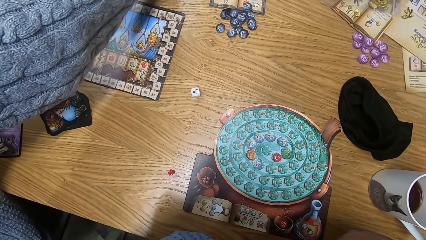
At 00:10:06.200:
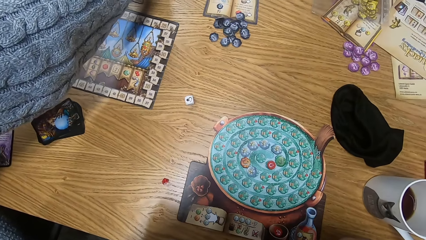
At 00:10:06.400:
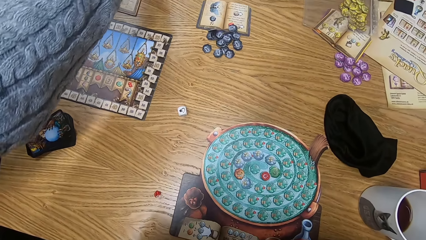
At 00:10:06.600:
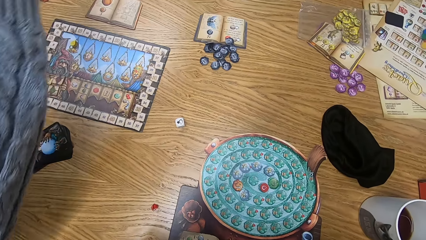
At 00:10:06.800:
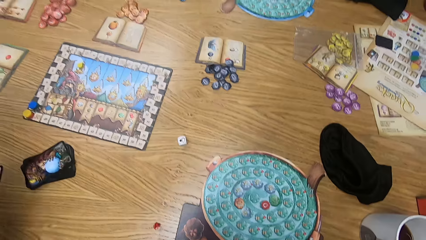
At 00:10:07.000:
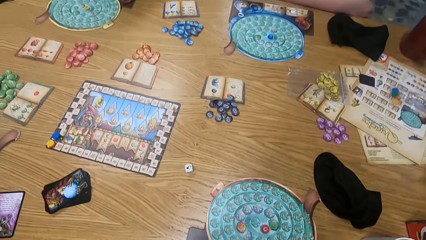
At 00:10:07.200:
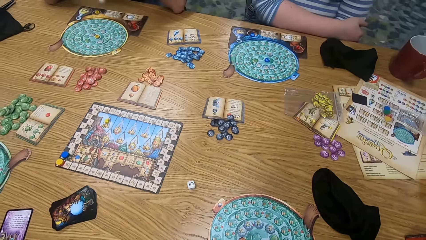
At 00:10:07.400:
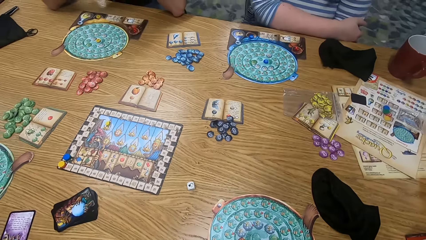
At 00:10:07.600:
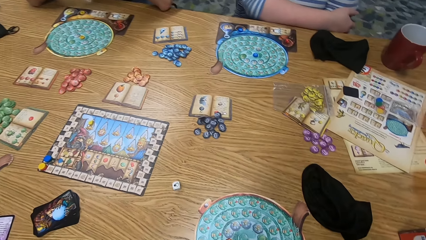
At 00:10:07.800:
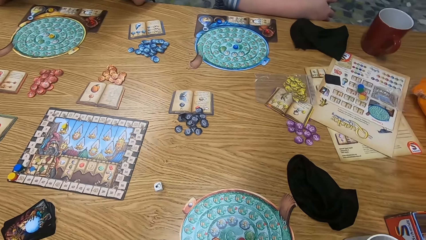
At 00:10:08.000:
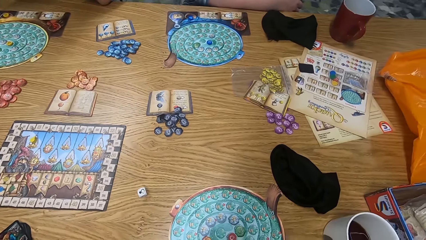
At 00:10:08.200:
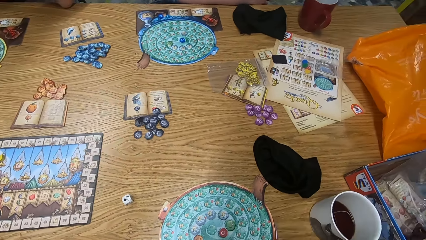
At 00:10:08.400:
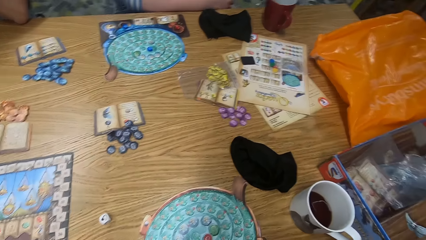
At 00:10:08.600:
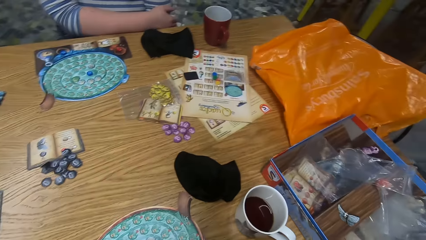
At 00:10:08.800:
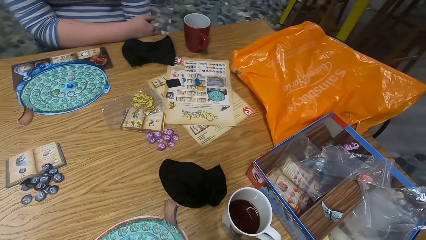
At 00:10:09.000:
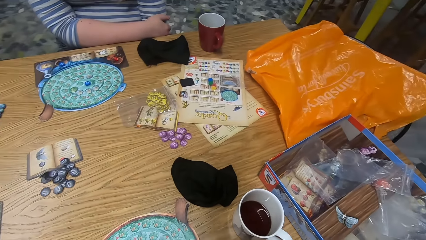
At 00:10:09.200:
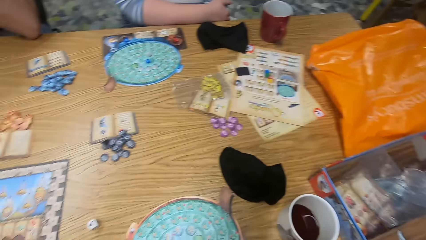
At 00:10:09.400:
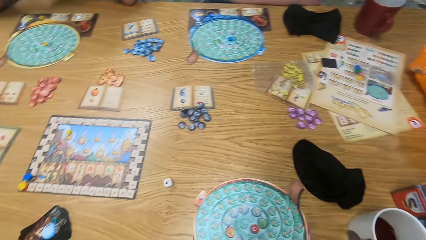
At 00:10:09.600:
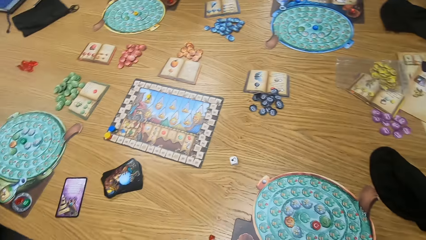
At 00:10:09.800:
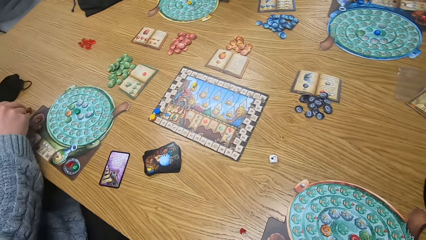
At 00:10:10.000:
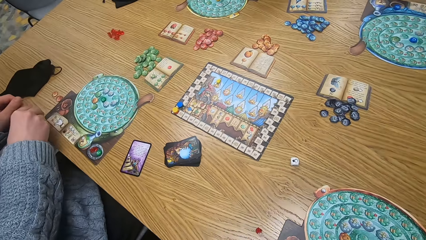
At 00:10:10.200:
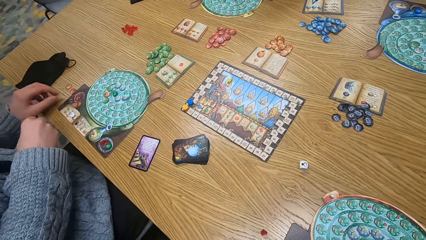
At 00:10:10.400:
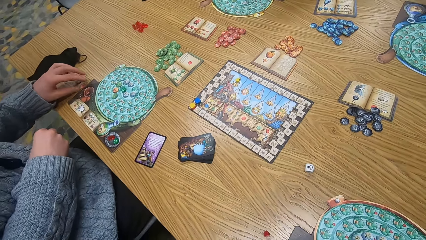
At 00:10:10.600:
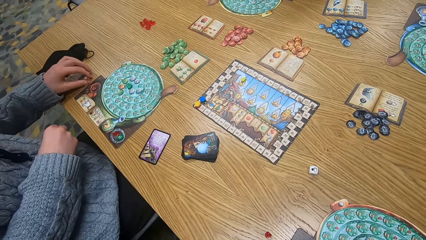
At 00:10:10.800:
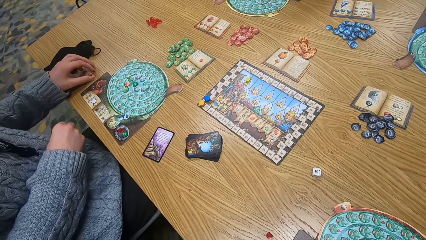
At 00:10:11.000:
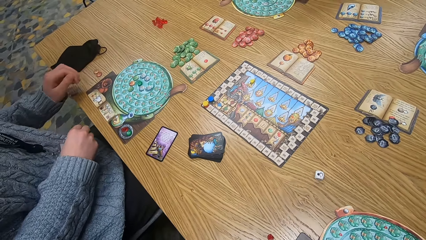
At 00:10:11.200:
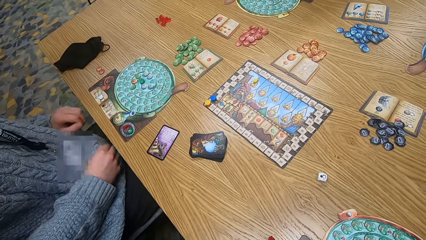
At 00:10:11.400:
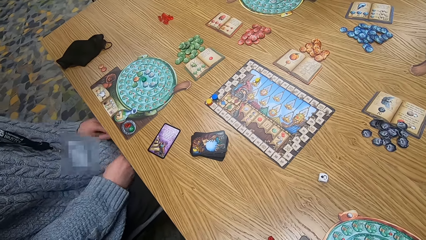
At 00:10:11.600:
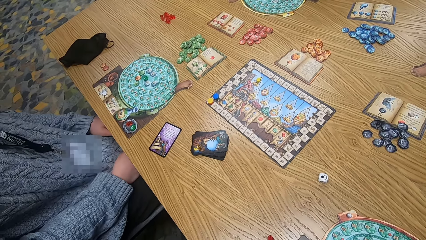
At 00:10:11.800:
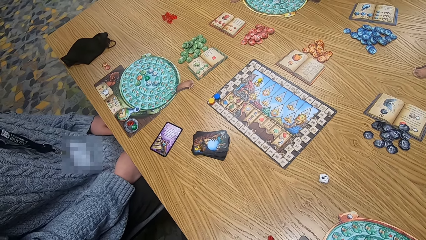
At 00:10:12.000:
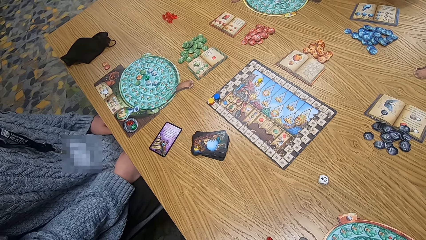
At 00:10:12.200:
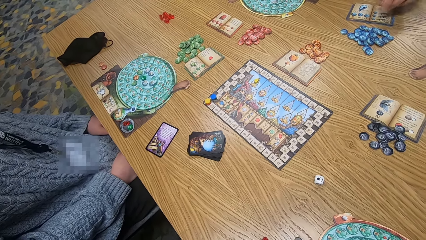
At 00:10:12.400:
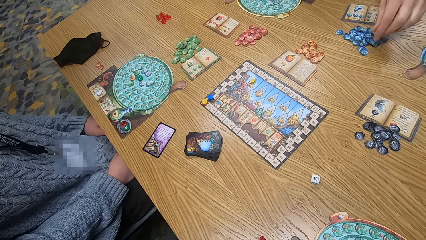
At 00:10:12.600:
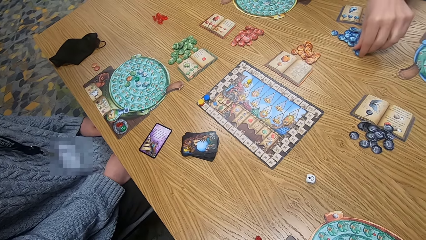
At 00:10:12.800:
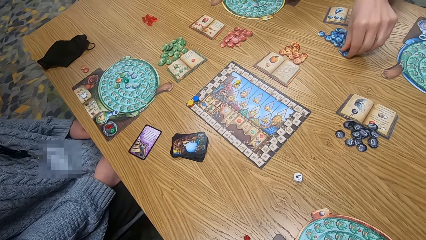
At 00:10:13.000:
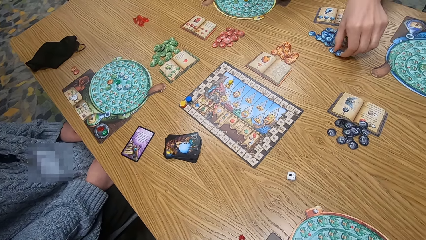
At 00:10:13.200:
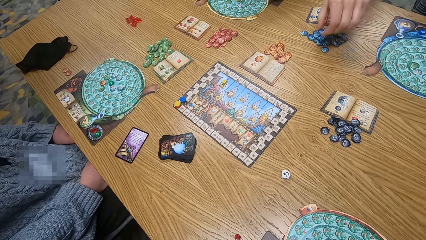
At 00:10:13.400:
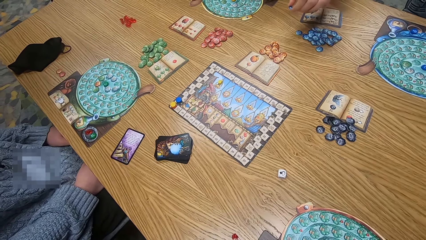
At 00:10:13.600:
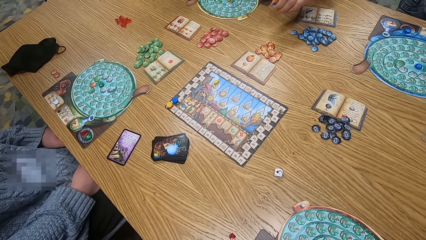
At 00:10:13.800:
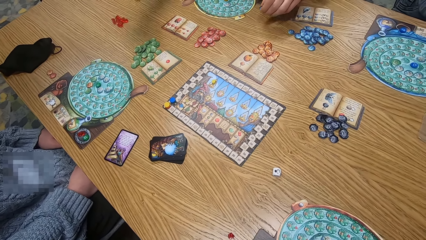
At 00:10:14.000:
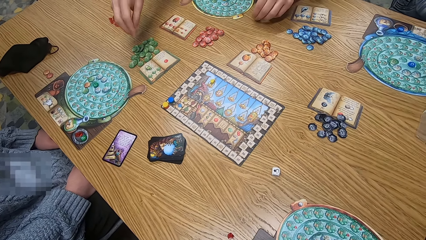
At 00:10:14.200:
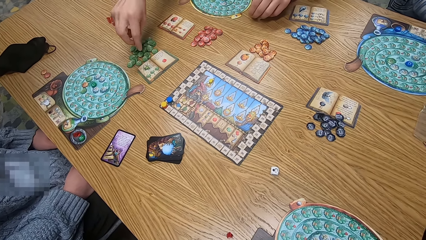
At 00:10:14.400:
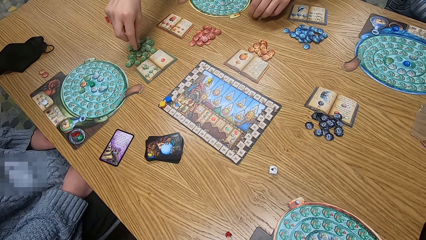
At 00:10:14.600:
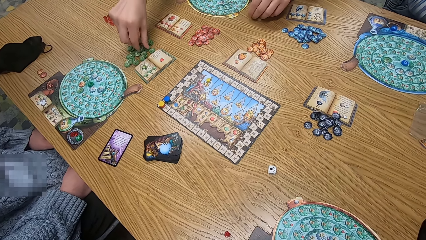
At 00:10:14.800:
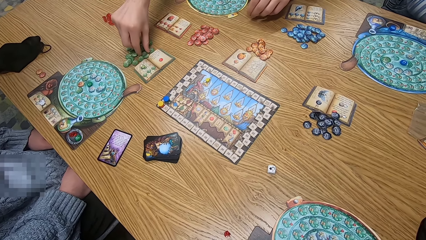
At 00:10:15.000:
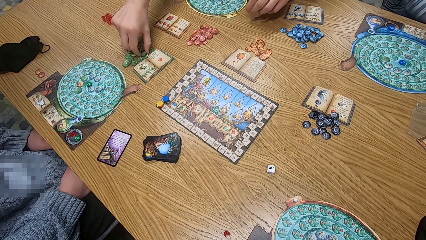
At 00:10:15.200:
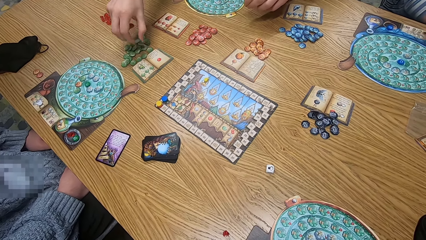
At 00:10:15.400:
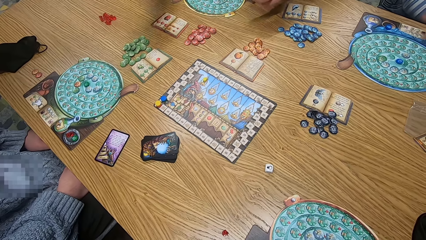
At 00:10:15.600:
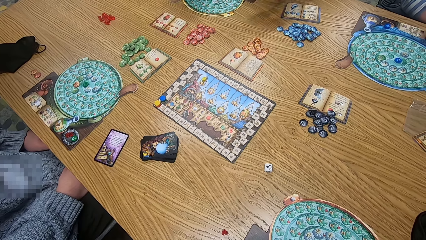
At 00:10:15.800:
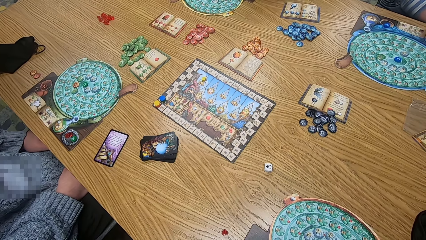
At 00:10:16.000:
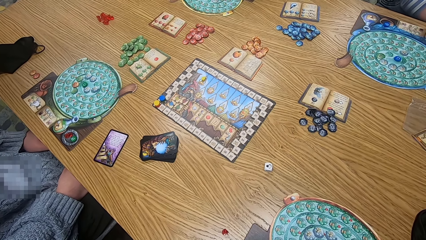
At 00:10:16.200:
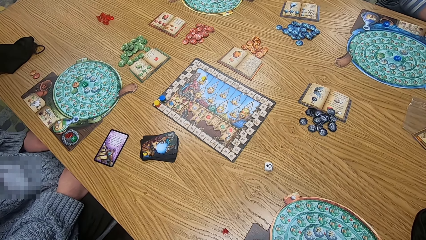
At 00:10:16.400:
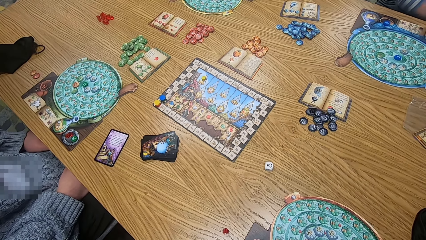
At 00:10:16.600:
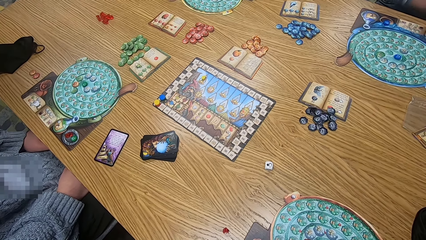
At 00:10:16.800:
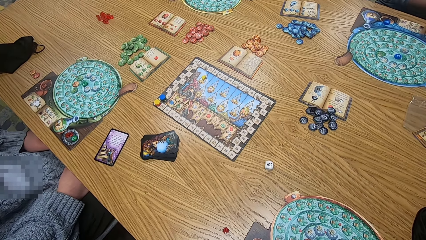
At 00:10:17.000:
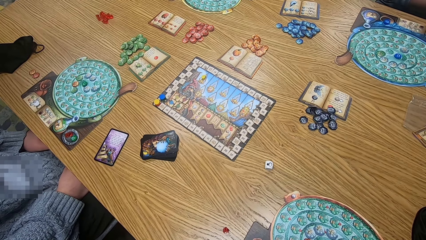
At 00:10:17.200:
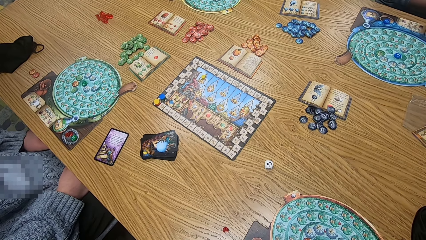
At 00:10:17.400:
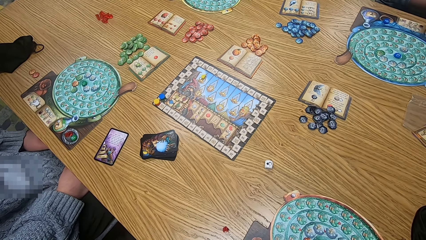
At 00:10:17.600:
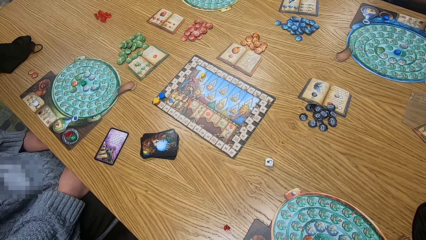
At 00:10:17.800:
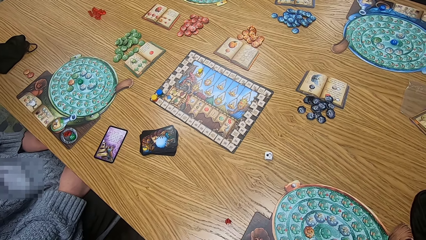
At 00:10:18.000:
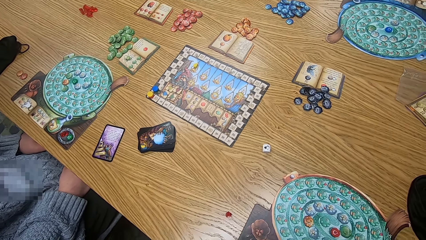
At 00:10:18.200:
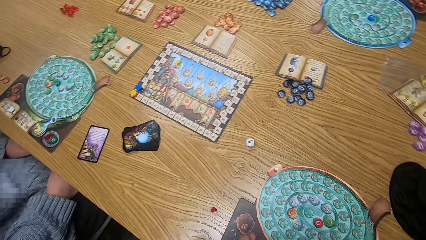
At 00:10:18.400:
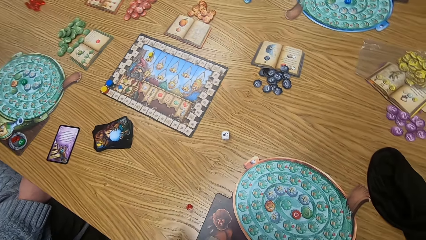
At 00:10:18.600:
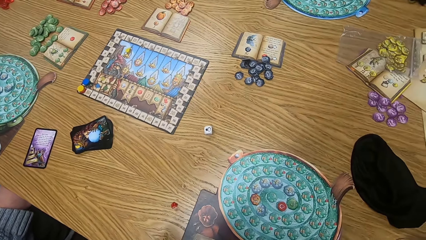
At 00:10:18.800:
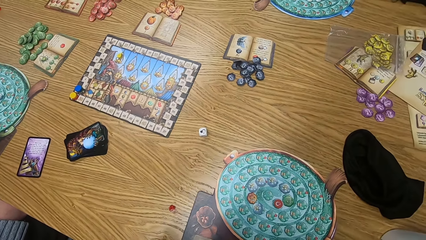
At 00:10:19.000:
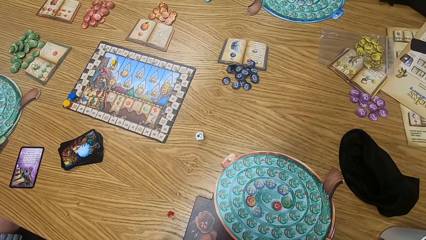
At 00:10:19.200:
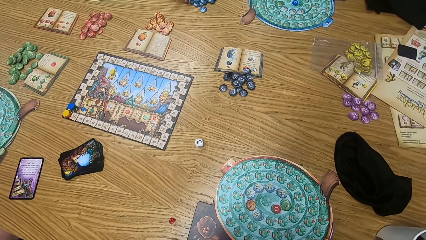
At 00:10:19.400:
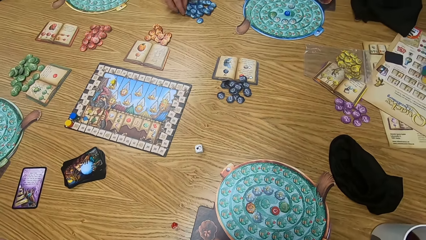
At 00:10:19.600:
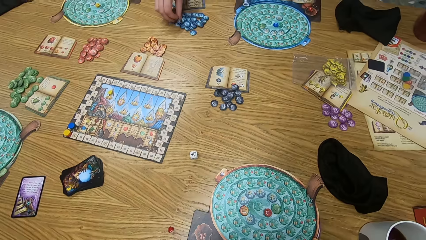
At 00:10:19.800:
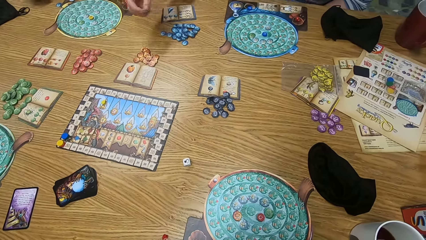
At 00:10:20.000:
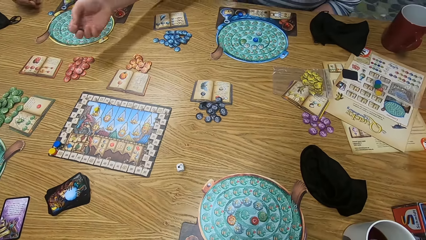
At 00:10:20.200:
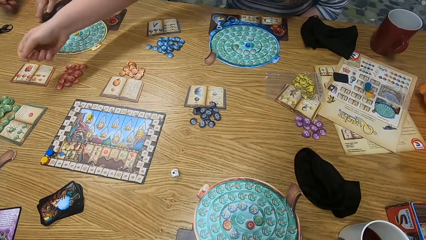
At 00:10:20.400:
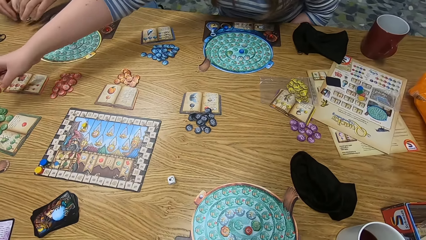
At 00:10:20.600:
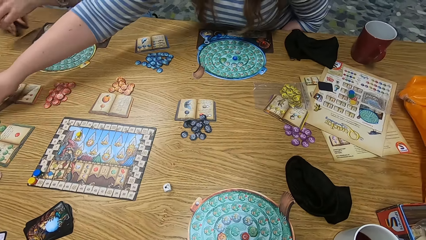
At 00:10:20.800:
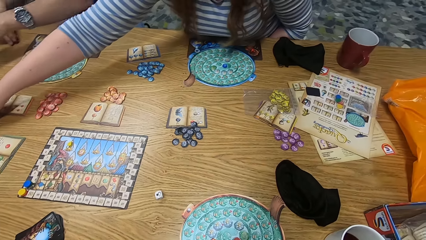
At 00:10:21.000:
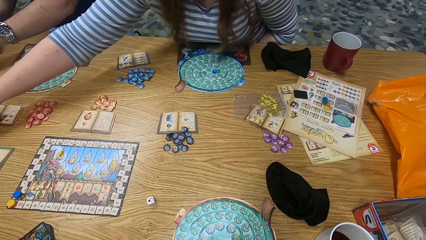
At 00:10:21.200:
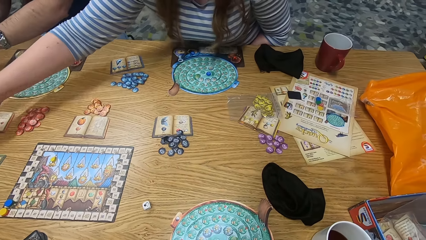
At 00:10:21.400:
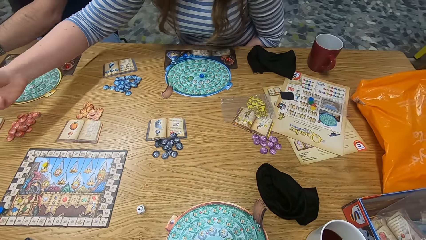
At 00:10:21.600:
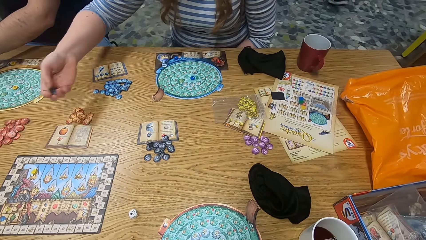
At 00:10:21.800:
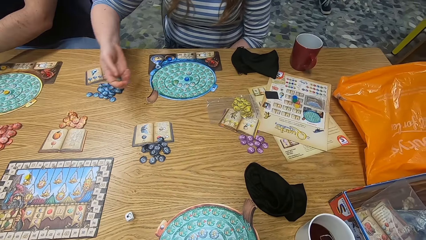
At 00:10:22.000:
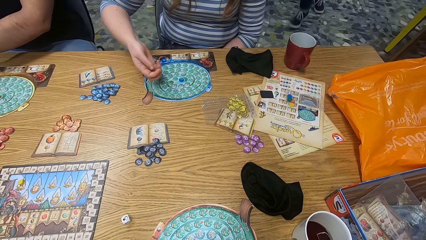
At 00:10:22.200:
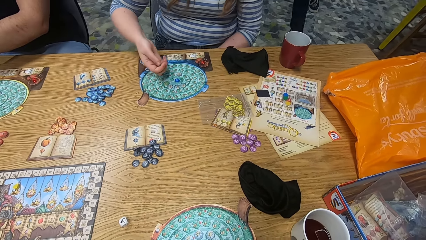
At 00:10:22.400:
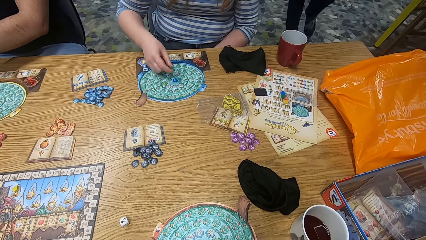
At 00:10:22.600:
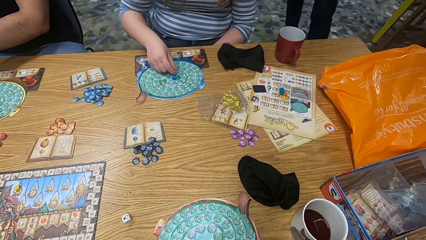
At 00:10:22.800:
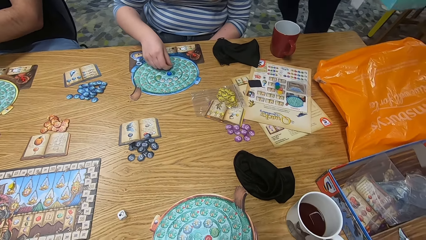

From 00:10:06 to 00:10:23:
A man touches a red chip on the table with his right hand. The man moves two red chips on the table with his left hand. Another man picks a blue chip from the table with his left hand. The other man drops the blue chip on the table with his left hand. The other man picks a green chip from the table with his right hand. A woman picks a blue chip from the table with her right hand. The other man slides the blue chip on the table with his left hand. The woman picks a green chip from the table with her right hand. The other man moves the blue chip on the table with his right hand.
